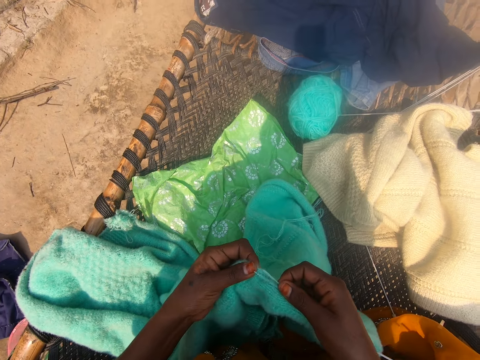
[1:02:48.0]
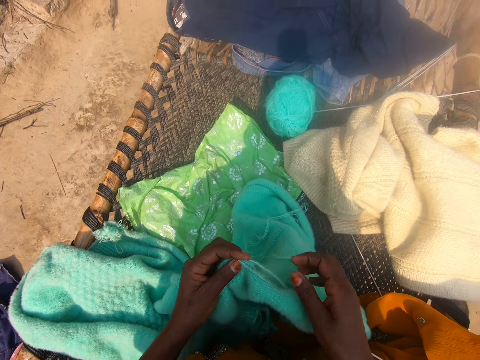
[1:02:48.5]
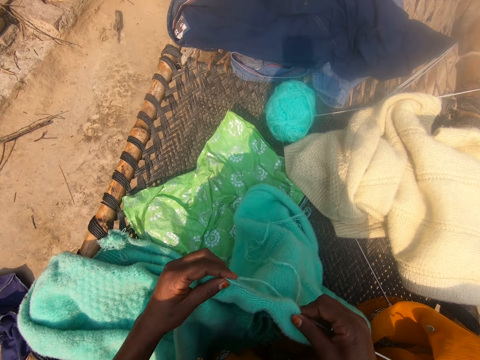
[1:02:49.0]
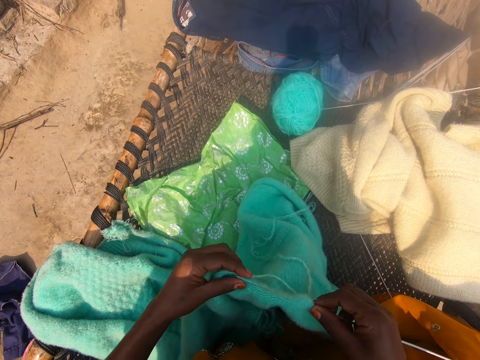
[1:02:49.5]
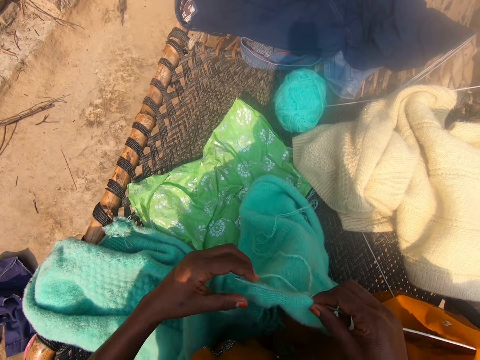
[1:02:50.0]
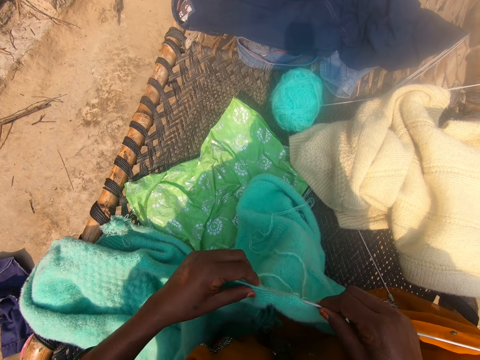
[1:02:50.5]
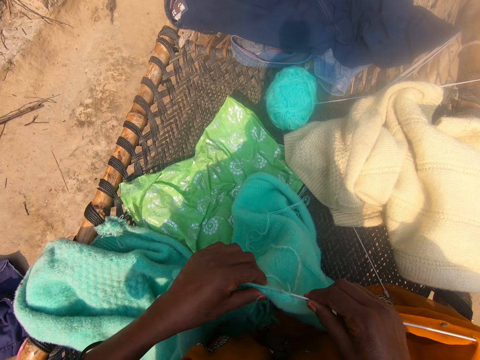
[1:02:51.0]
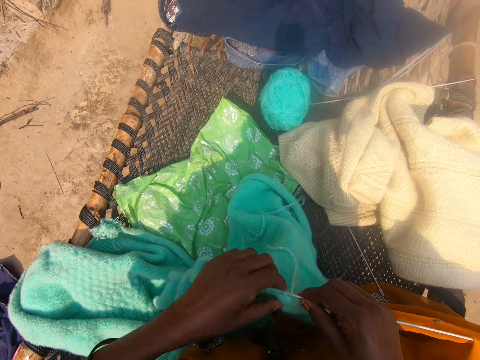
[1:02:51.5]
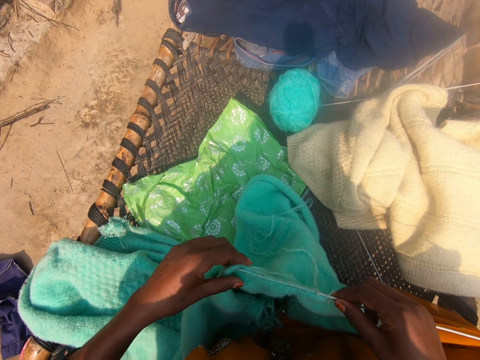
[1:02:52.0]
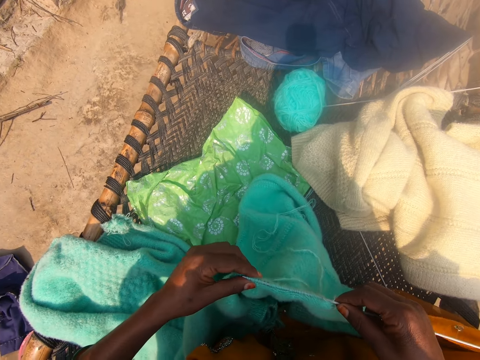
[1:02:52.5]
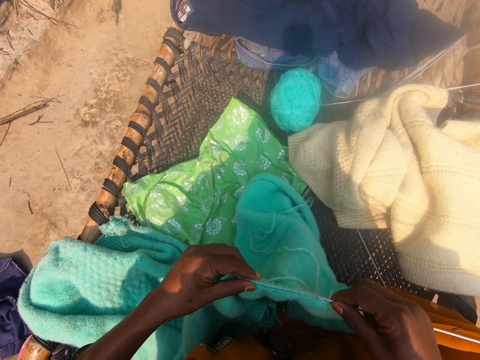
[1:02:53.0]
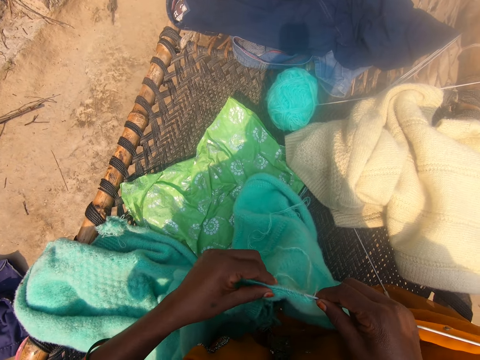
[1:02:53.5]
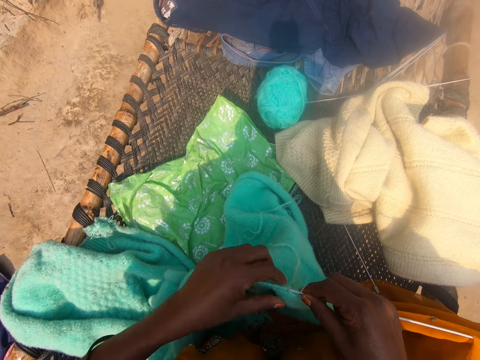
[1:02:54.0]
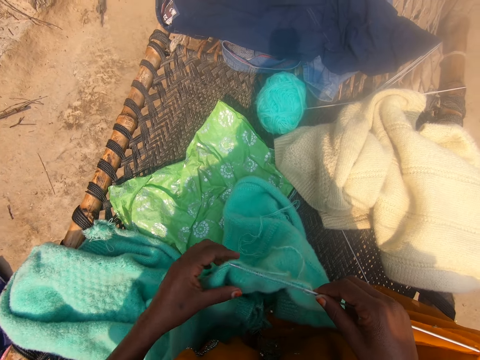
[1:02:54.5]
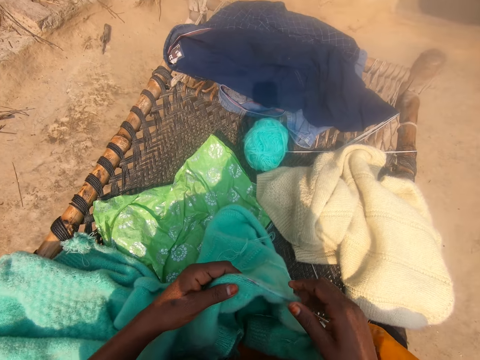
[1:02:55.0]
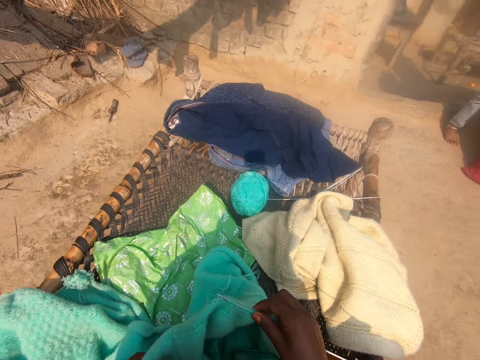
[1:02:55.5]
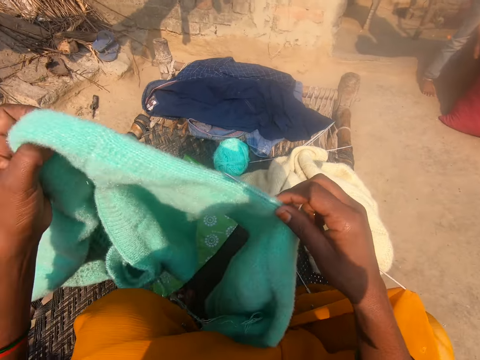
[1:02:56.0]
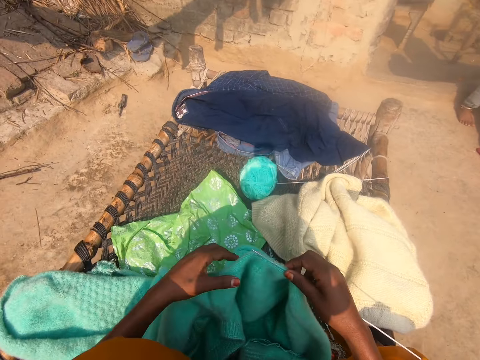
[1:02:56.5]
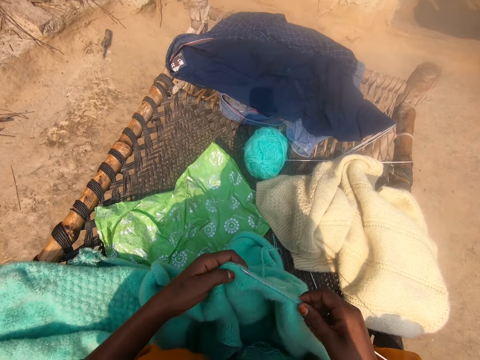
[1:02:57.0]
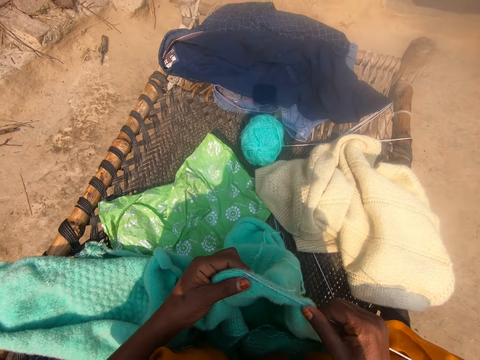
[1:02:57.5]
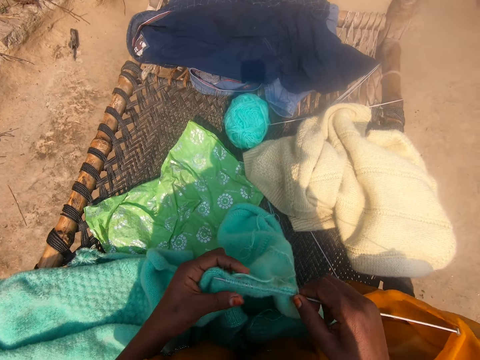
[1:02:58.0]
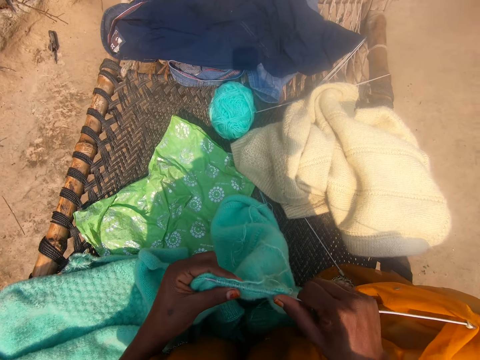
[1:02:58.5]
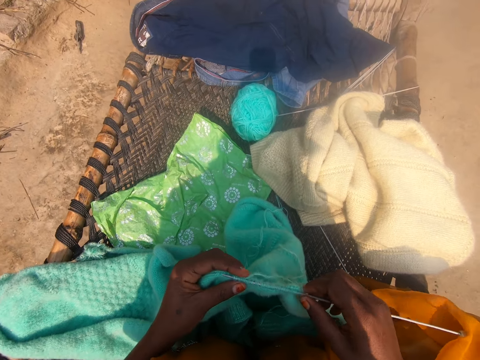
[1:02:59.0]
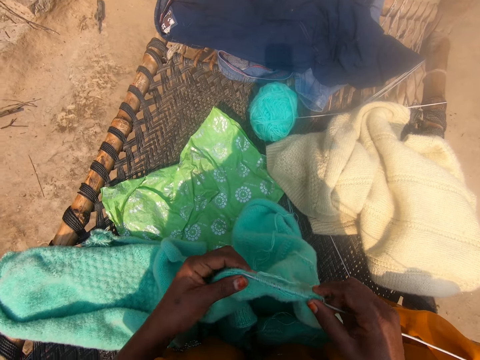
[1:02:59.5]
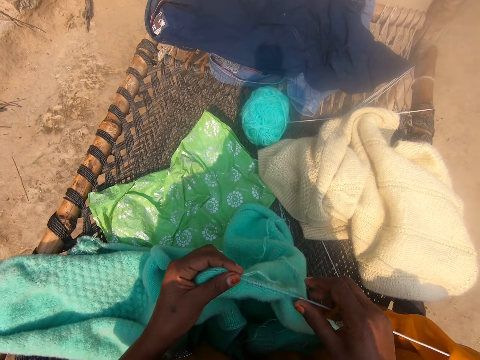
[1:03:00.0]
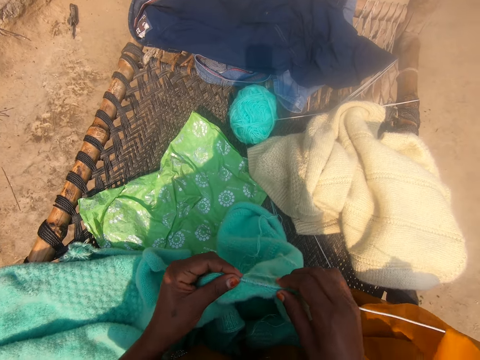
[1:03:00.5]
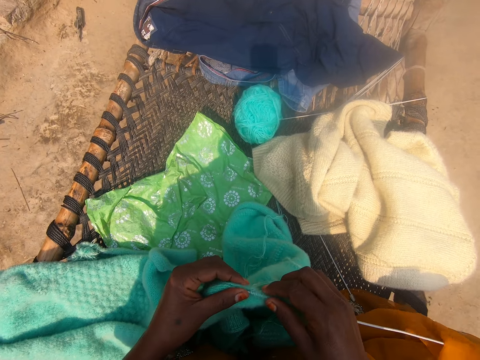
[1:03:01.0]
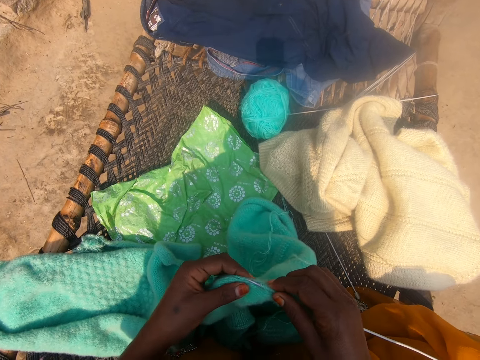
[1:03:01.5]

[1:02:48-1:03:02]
The camera wearer pushes a crochet. They hold up the woolen and put the woolen down. They push the crochet.

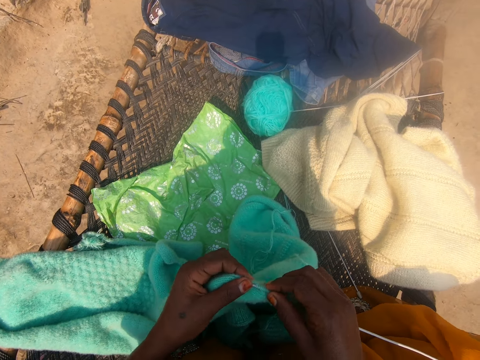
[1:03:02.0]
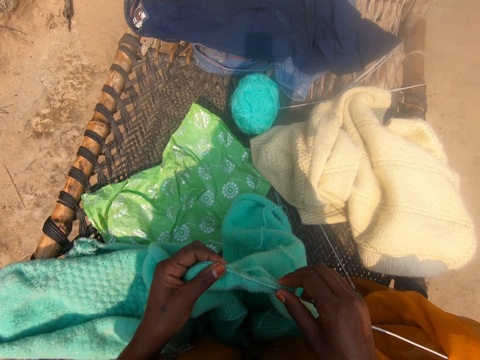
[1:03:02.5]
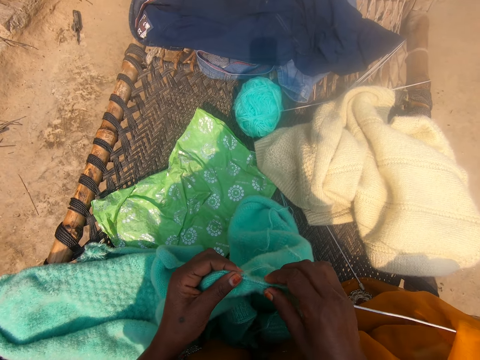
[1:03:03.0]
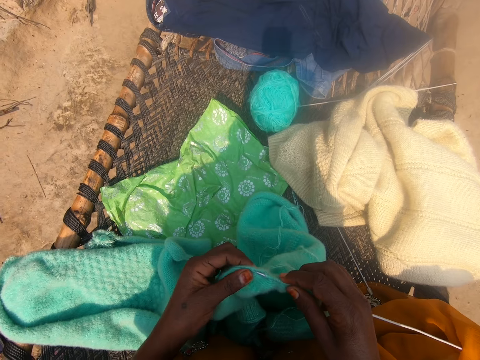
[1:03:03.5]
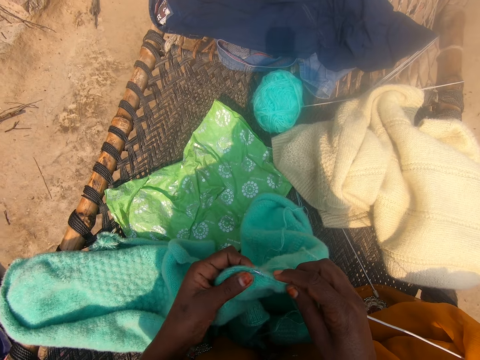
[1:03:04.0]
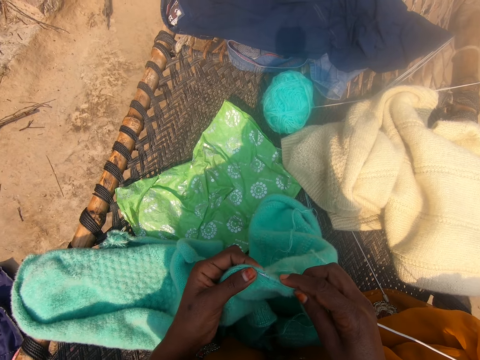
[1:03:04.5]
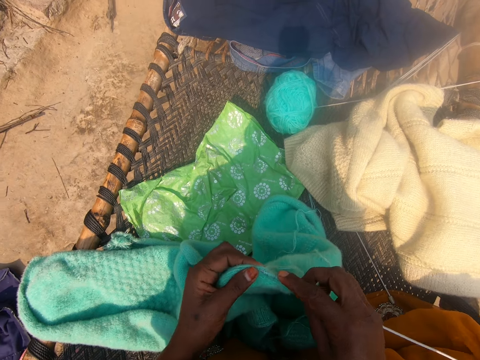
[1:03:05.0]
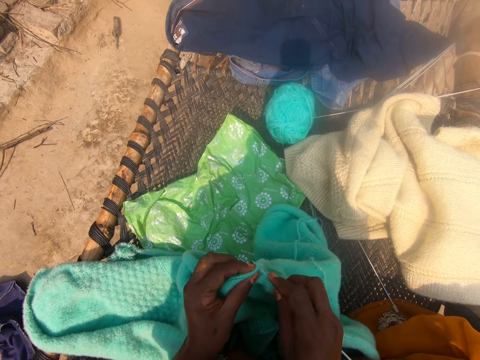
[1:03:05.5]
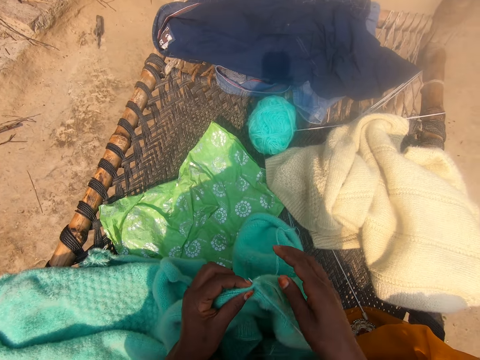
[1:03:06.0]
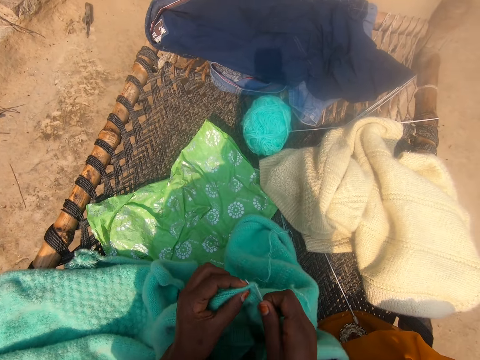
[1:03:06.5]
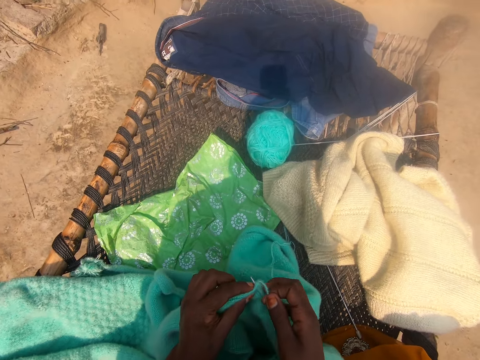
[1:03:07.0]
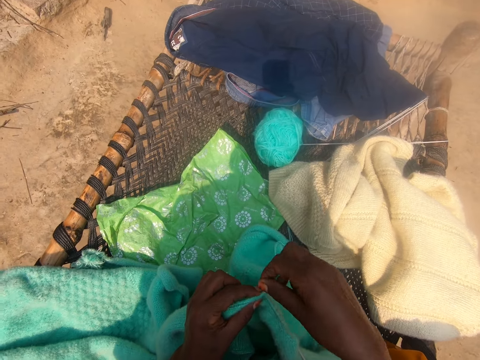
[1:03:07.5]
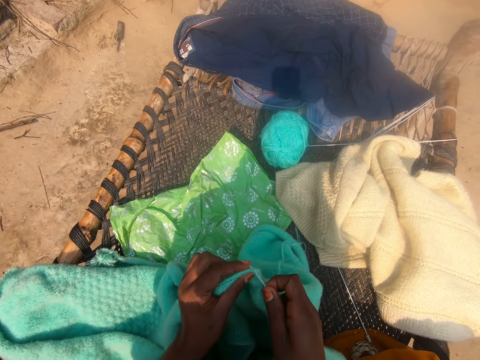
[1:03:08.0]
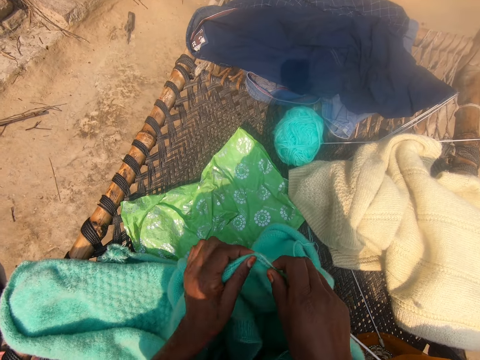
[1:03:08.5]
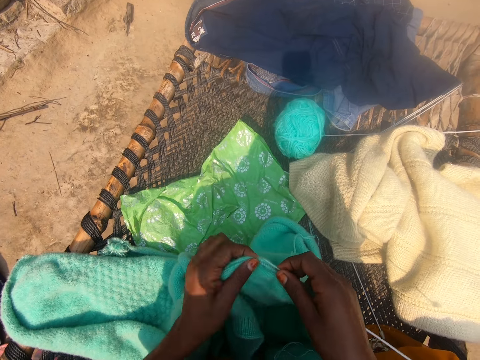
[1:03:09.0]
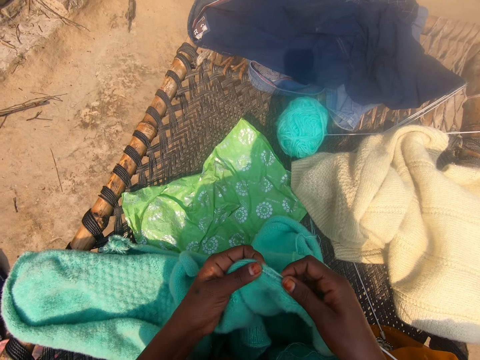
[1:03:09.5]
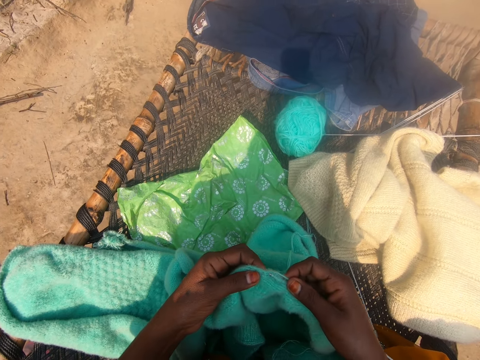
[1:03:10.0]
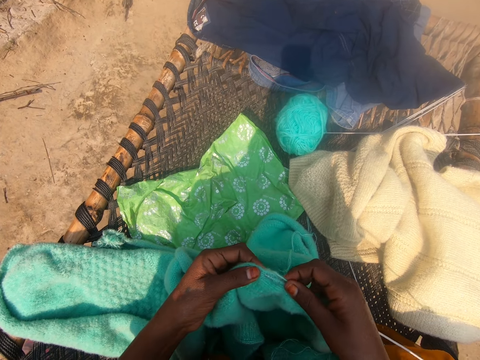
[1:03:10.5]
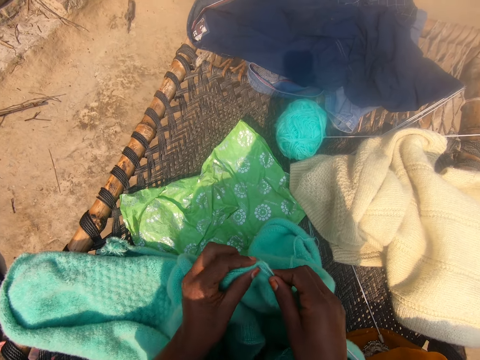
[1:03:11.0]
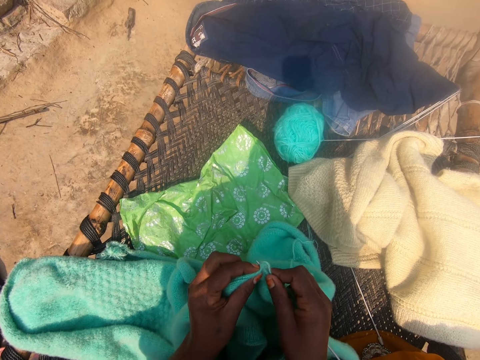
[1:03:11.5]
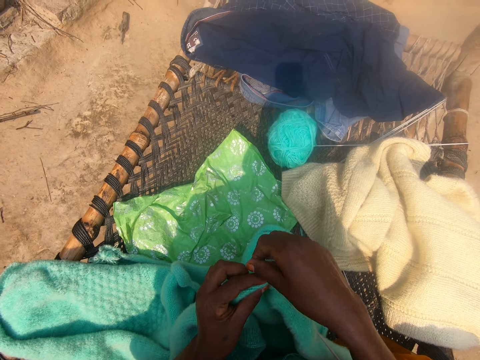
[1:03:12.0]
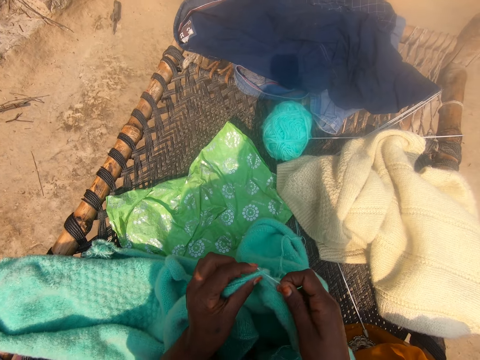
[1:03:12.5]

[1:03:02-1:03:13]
The camera wearer knits with a crochet.

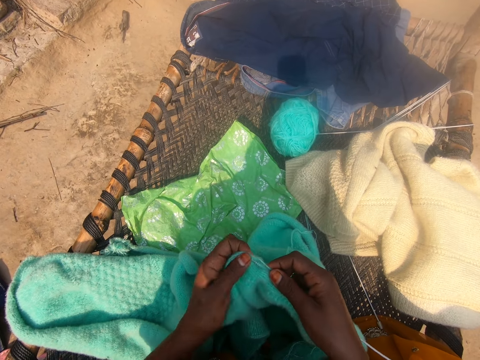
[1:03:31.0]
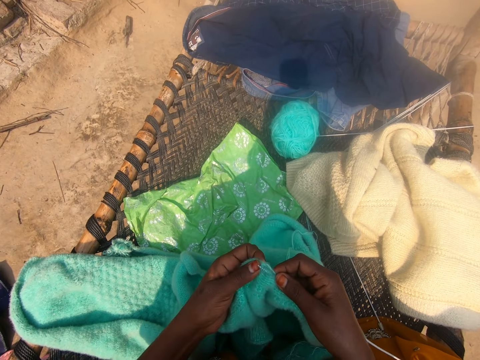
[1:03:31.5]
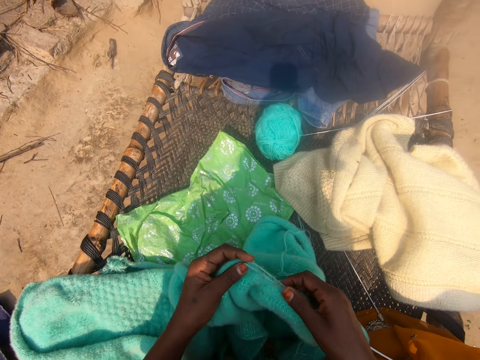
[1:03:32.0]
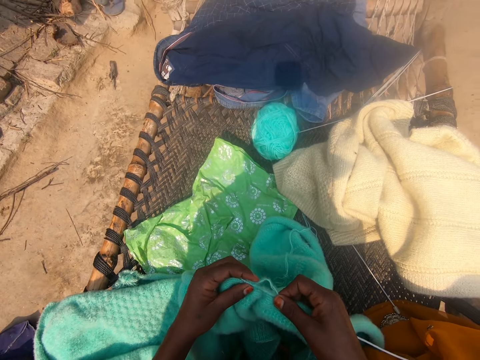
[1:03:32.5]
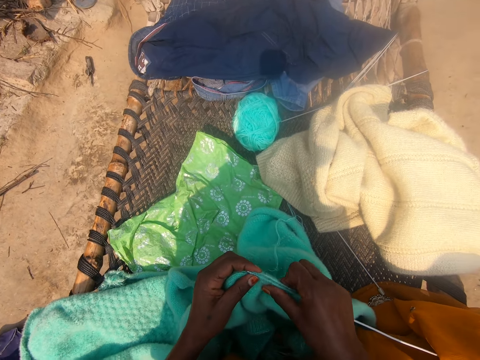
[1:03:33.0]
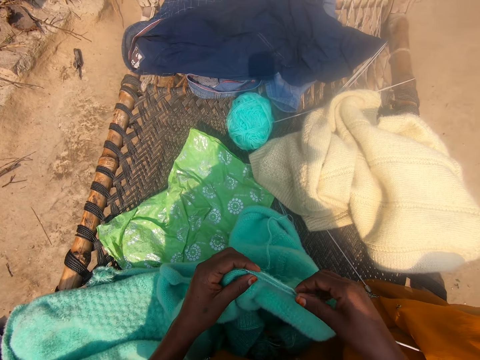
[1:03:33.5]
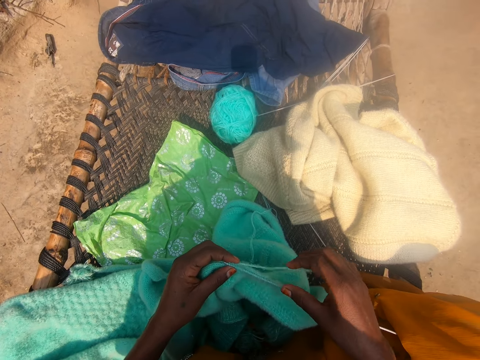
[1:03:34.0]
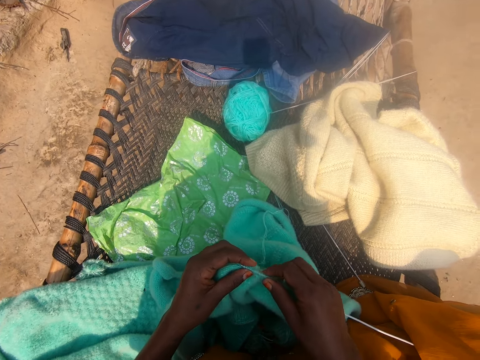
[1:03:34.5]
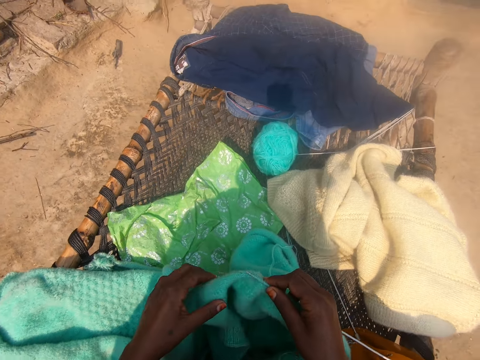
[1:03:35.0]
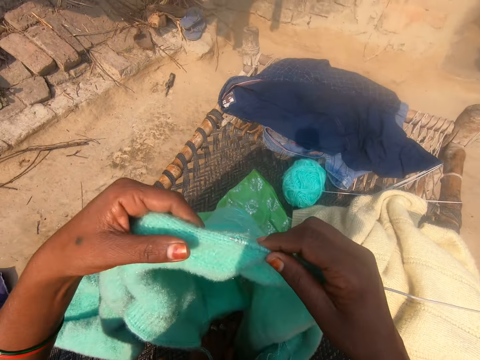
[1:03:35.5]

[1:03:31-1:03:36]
The camera wearer pulls the knitted wool towards her right hand. She lifts up the knitted wool with her hands and lowers the knitted wool towards her thighs.
